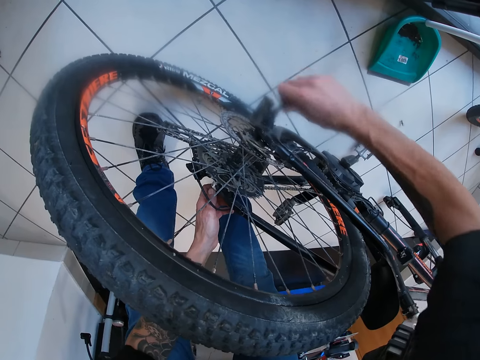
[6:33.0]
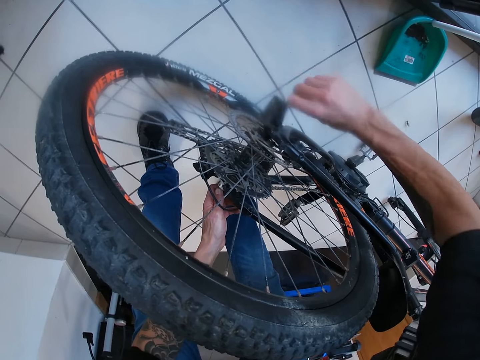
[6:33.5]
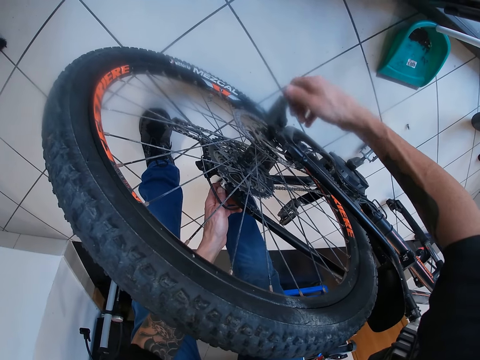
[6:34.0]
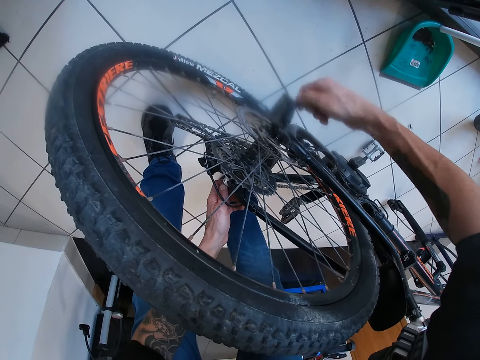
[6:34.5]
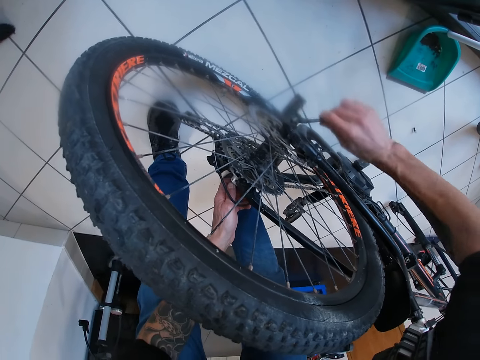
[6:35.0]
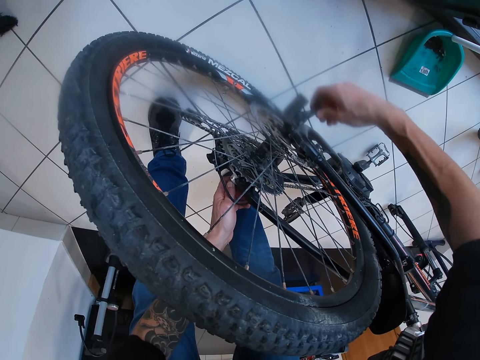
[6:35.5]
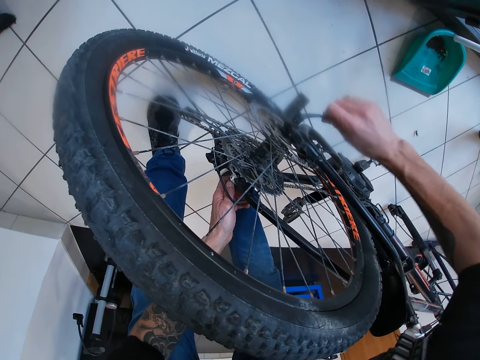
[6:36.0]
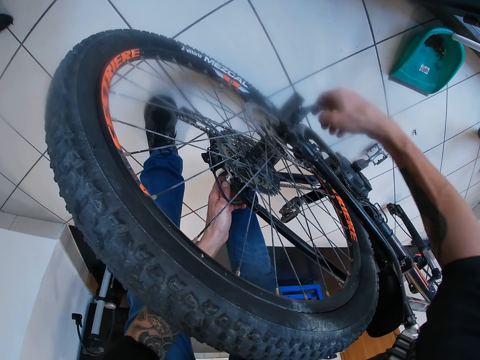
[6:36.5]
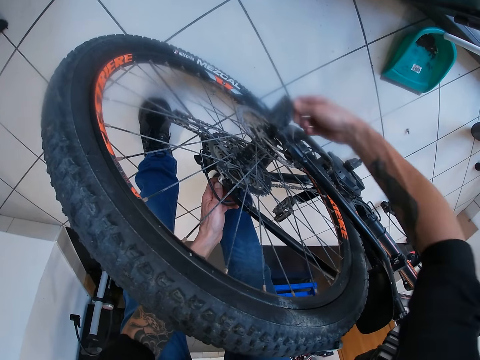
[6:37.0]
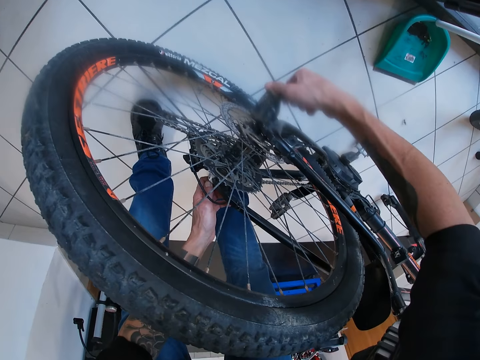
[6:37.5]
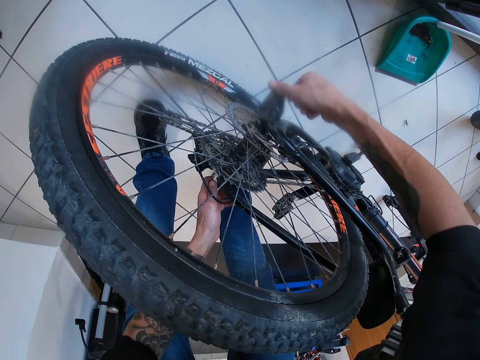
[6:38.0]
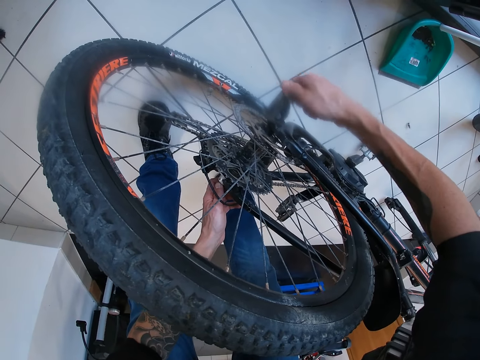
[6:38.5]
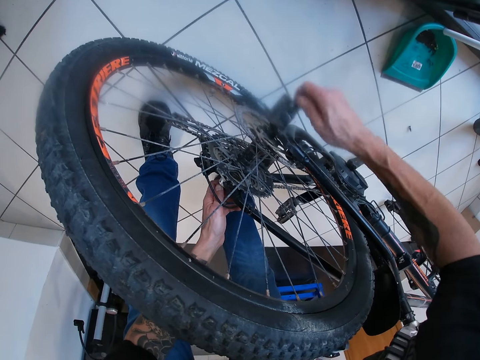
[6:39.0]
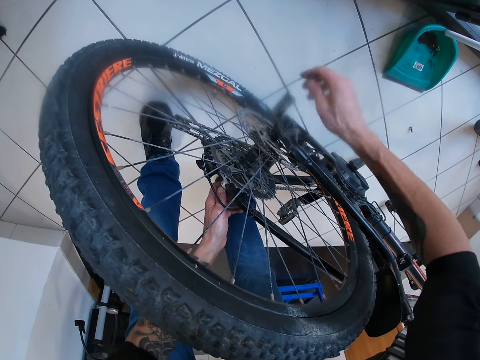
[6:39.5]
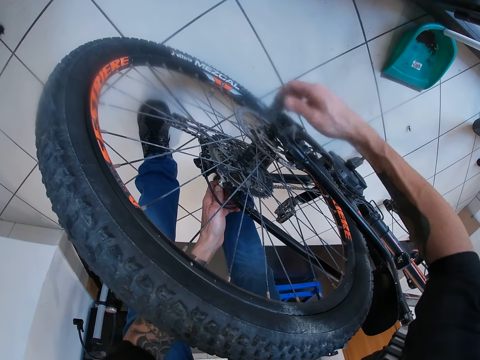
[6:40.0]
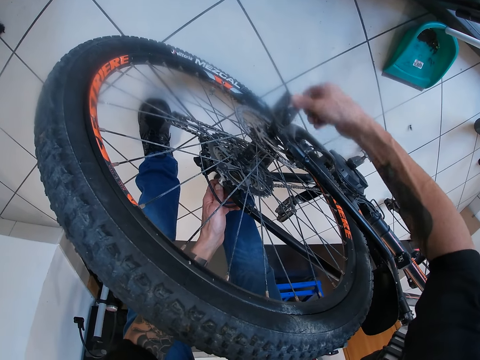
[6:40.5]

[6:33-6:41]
The camera wearer opens the bicycle axle on the back tire.

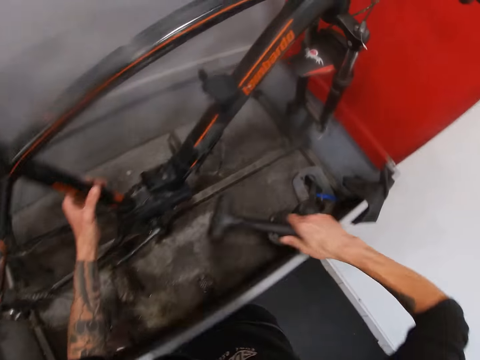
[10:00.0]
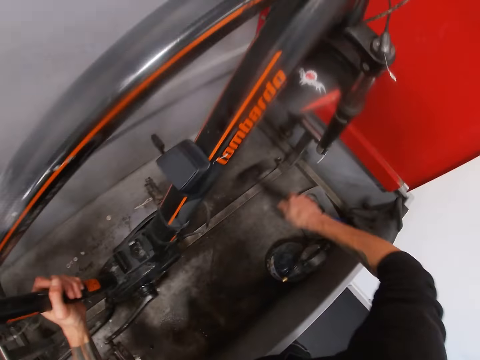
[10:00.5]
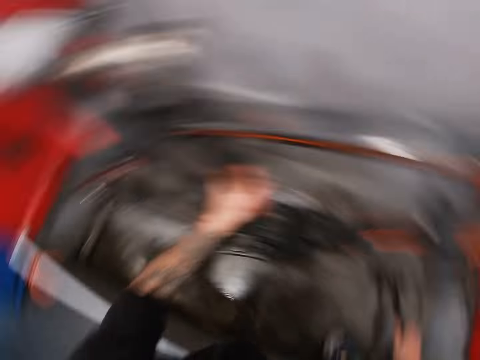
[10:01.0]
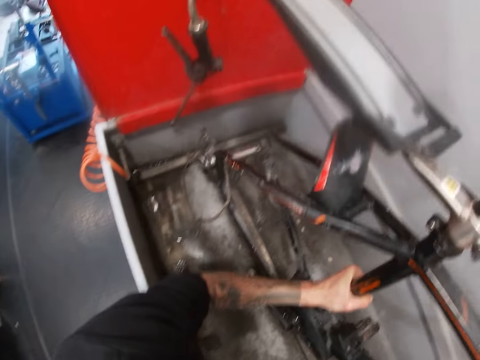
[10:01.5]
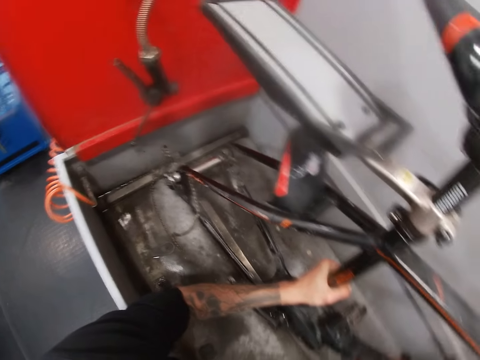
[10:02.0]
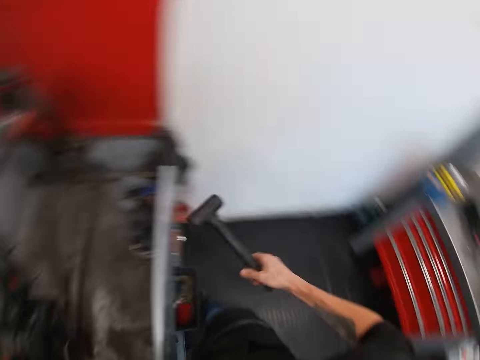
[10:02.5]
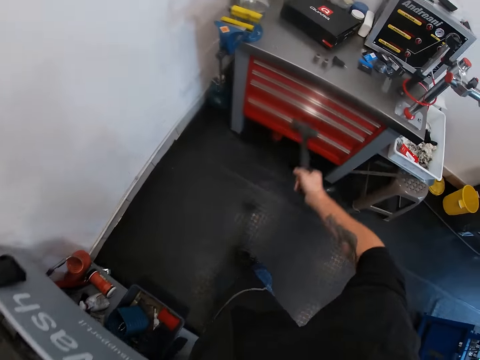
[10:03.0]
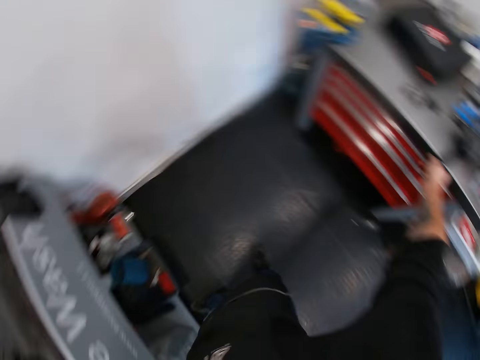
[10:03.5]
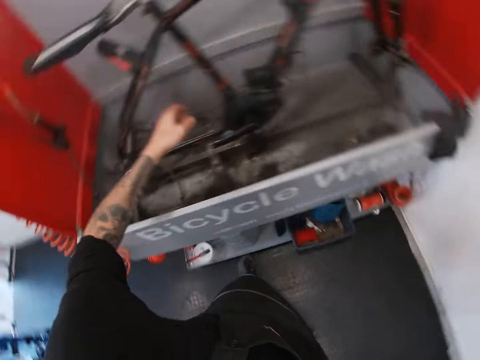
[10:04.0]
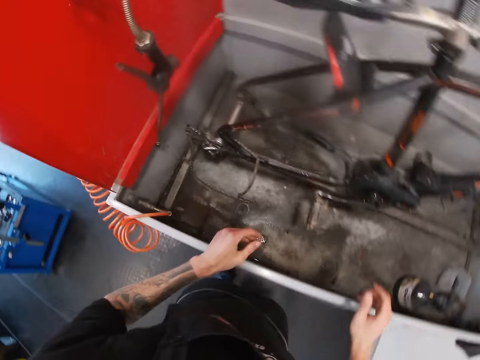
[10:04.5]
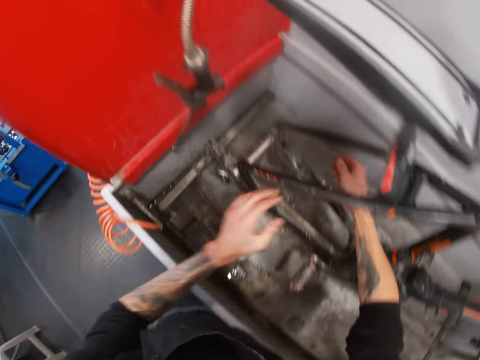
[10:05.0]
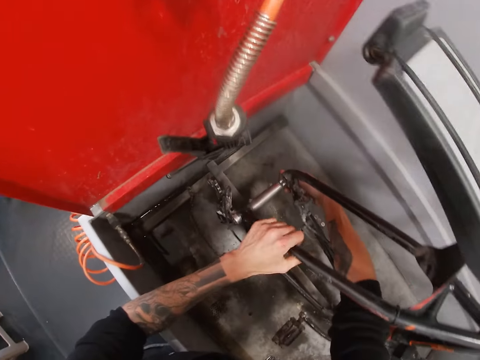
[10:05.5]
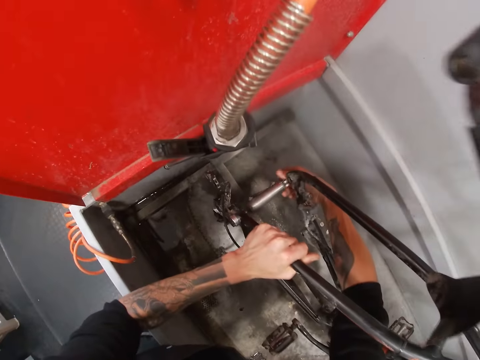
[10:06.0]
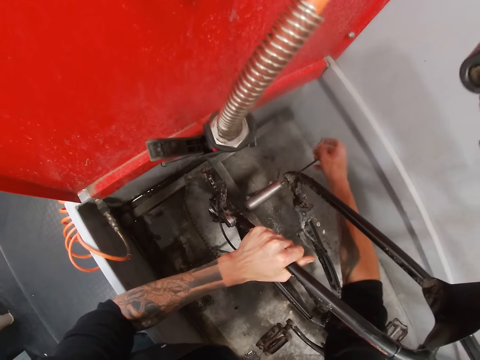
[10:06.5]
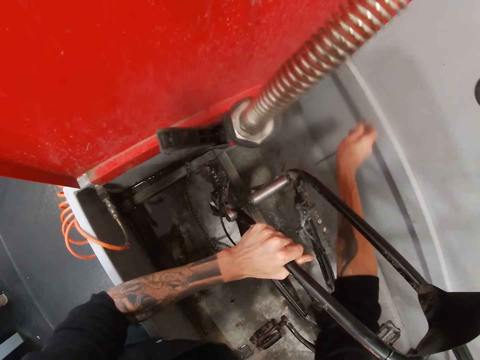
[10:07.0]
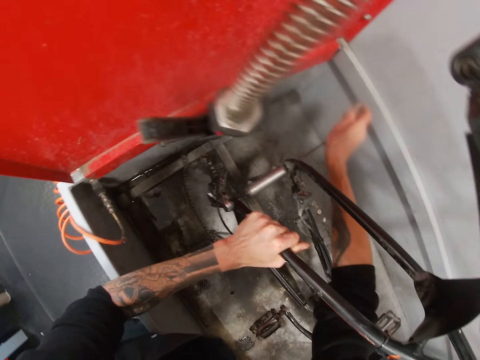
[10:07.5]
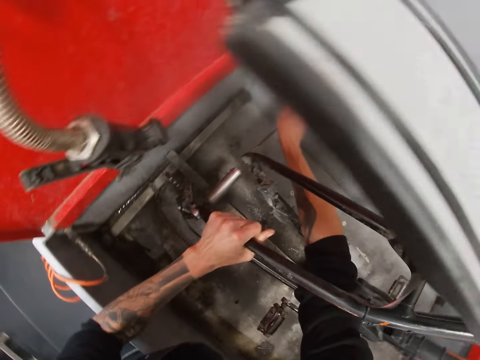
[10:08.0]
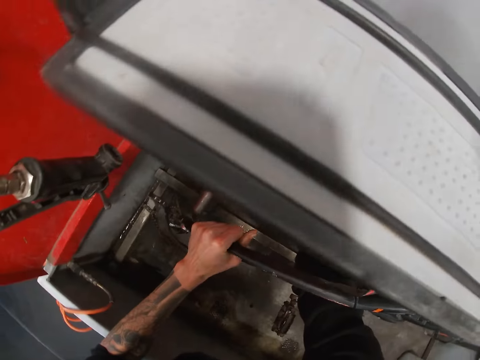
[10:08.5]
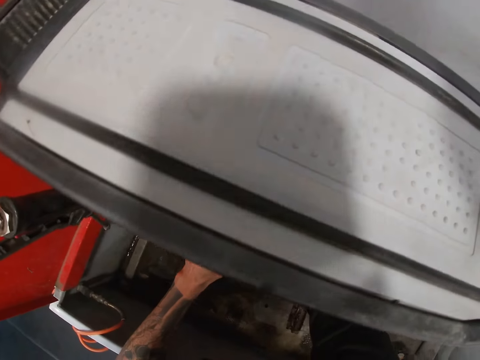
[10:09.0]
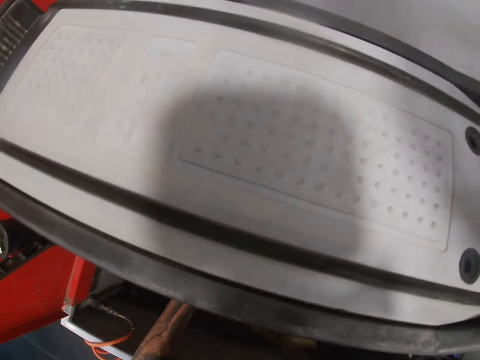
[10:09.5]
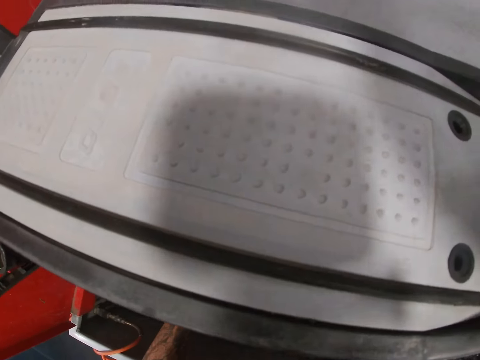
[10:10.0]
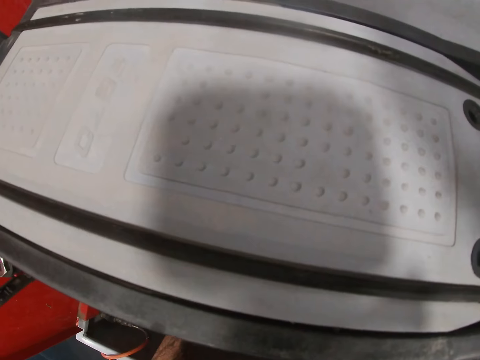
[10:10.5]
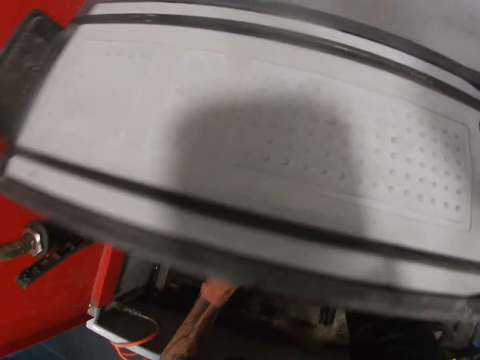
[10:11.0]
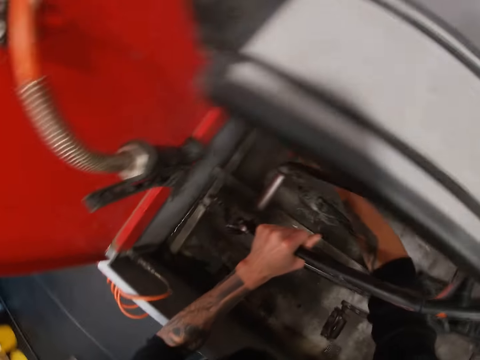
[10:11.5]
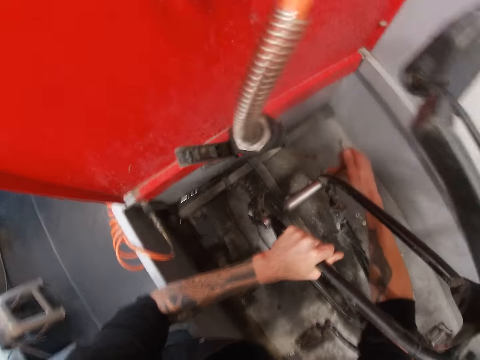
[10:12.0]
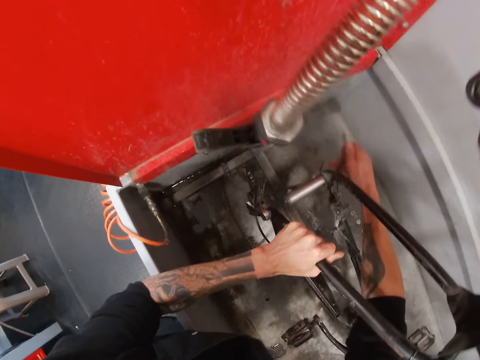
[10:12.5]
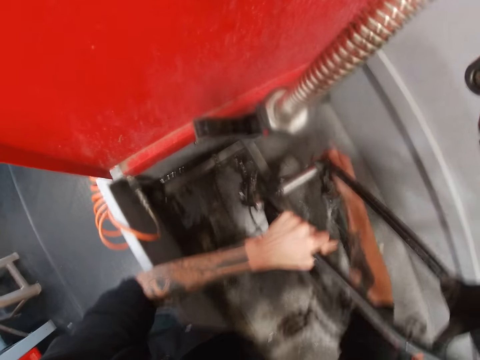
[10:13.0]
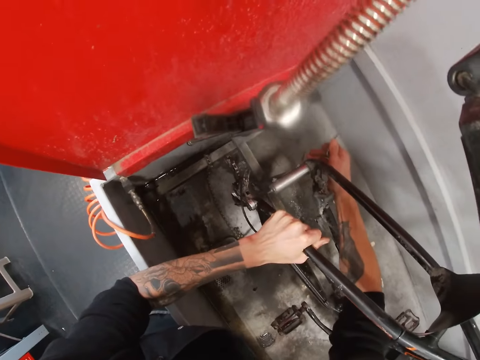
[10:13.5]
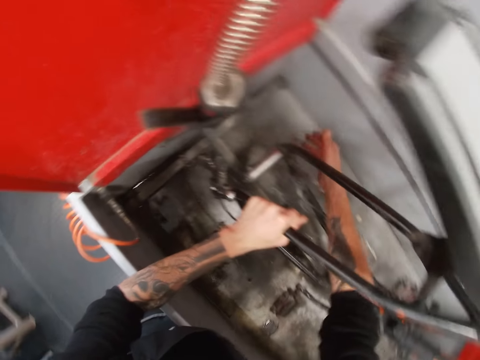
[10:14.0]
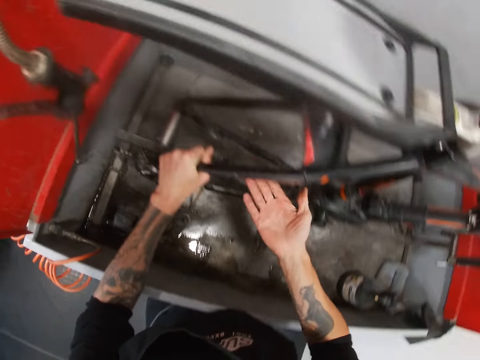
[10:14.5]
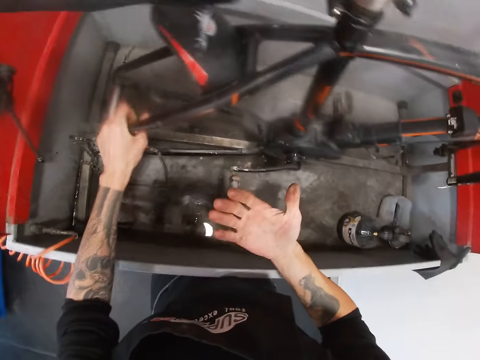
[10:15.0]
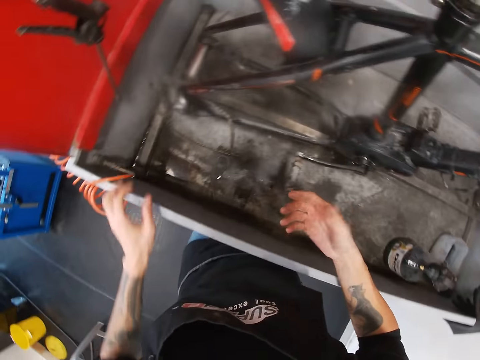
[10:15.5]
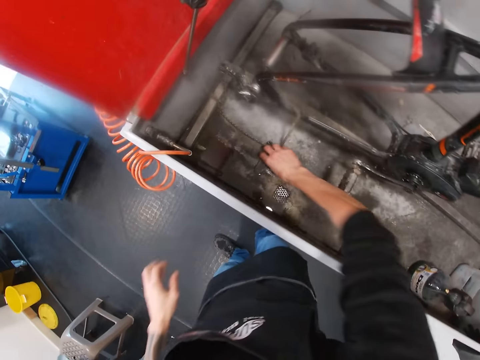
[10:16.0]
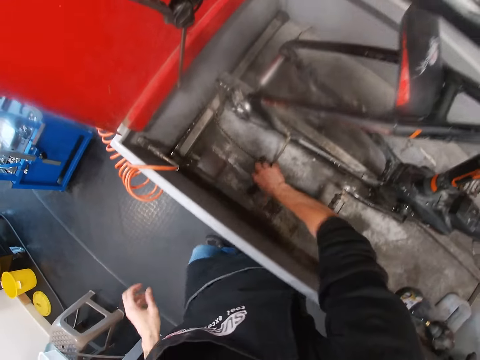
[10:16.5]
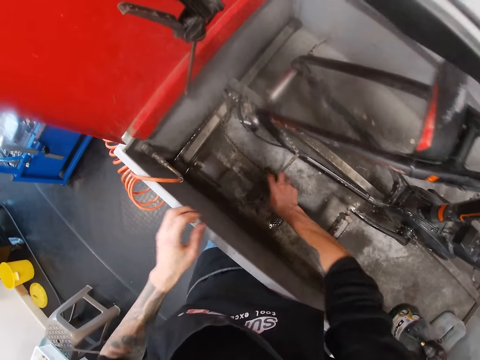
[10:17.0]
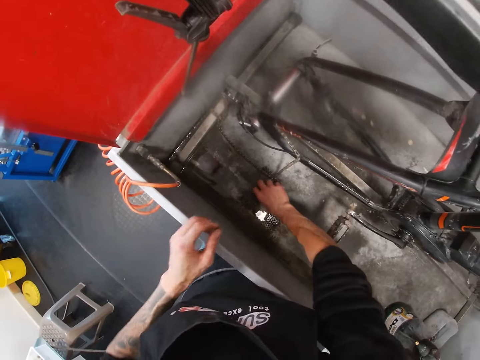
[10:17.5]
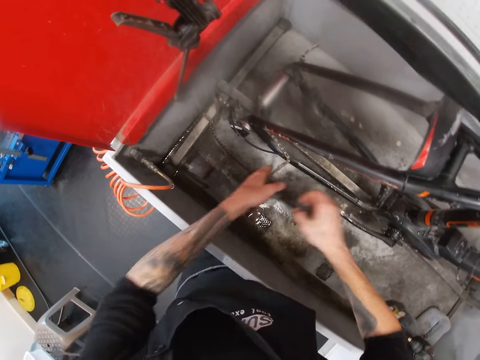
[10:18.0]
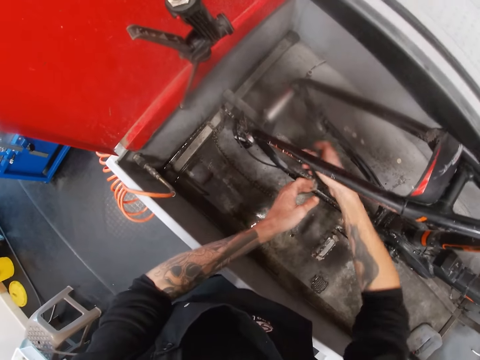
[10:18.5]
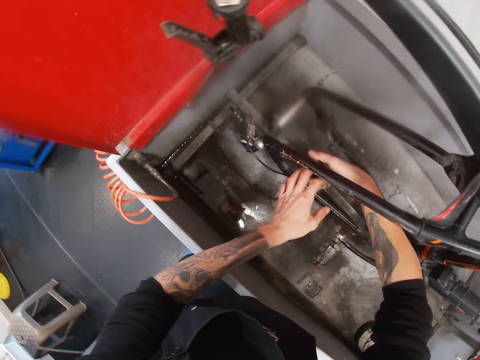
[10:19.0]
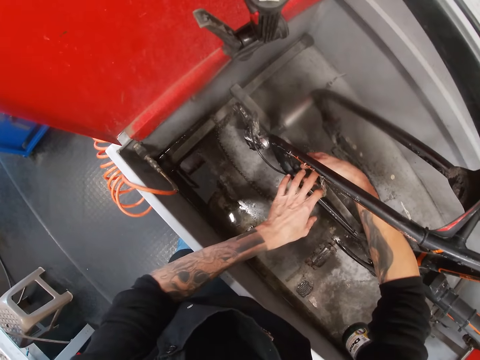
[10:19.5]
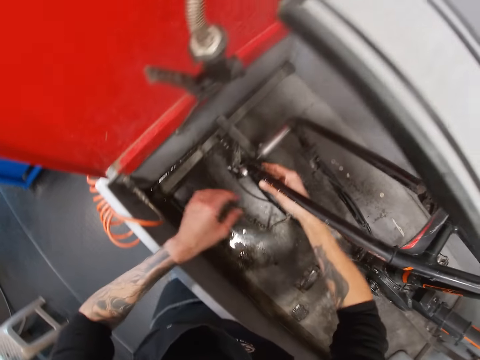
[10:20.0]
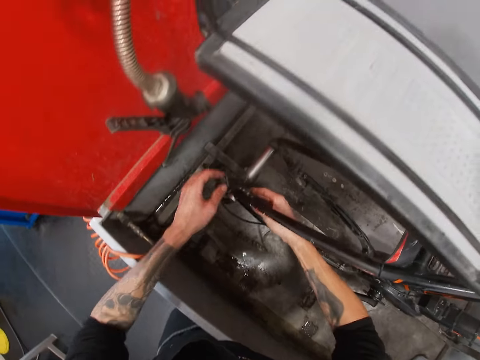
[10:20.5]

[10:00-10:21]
The camera wearer hits the bicycle wash with the hammer in his right hand. He drops the hammer from his right hand on a table. He holds the bicycle with both hands. He removes an iron rod from the hub of the bicycle with his right hand. He puts the iron rod into the hub of the bicycle with his right hand. He pulls the crank arm. He takes his right hand off the hub of the bicycle. He takes his left hand off the hub of the bicycle. He looks at his hand. He picks up a rear derailleur from the bicycle wash with his right hand. He drops the rear derailleur from his right hand into the bicycle wash. He picks up the rear derailleur from the bicycle wash with his right hand. He picks the chain of the bicycle with his left hand. He fixes the chain of the bicycle to the chainring of the bicycle with both hands.
